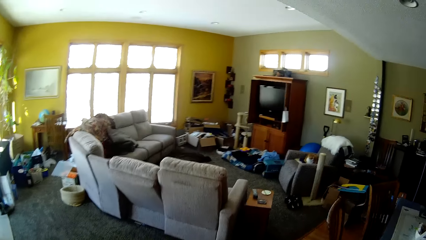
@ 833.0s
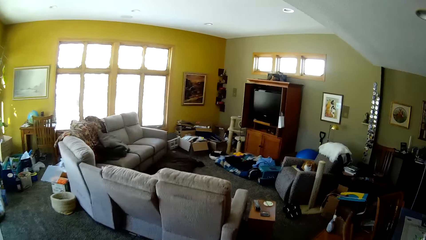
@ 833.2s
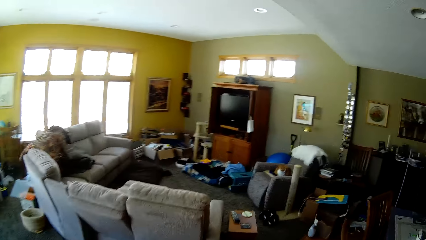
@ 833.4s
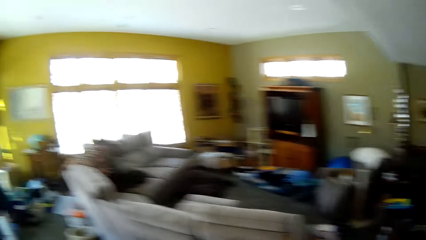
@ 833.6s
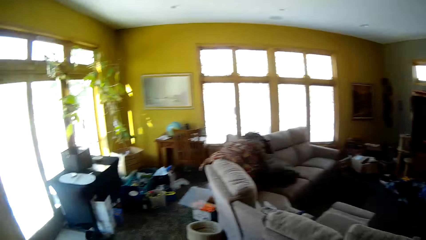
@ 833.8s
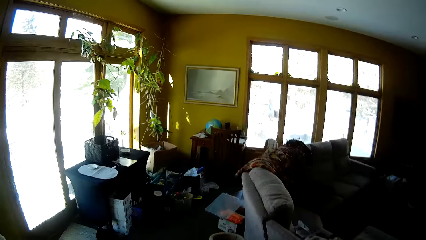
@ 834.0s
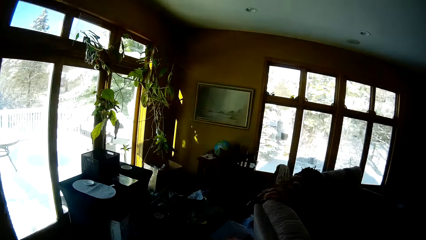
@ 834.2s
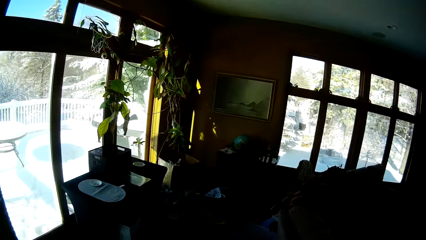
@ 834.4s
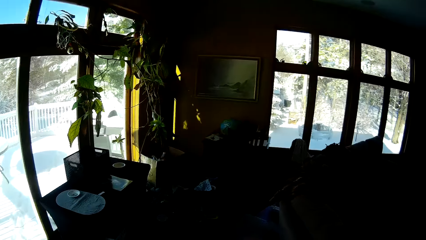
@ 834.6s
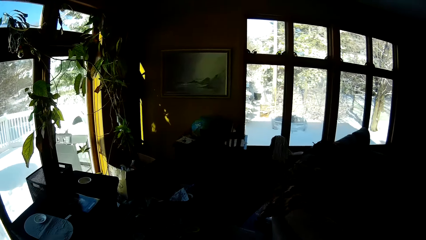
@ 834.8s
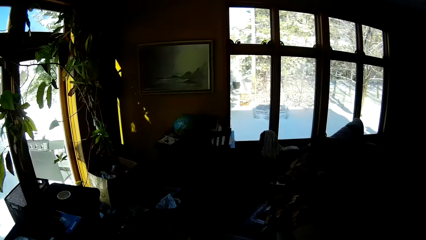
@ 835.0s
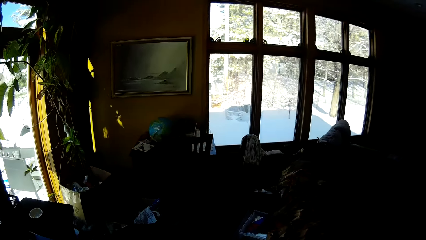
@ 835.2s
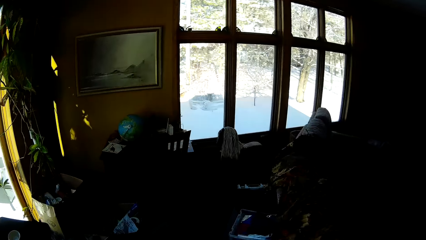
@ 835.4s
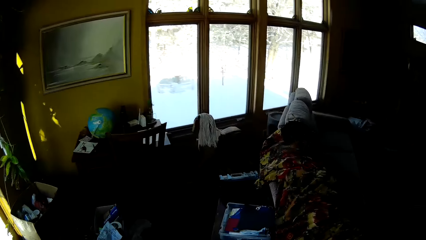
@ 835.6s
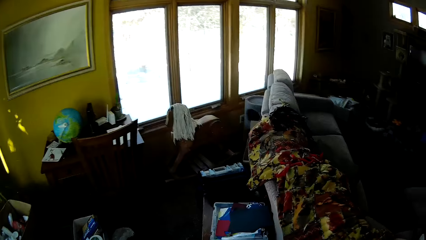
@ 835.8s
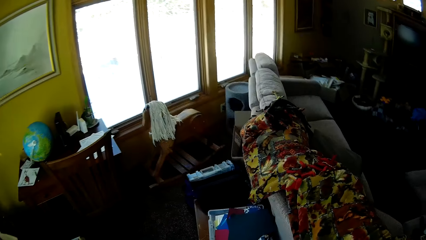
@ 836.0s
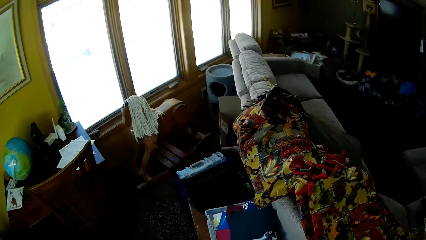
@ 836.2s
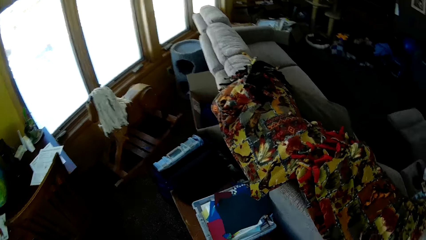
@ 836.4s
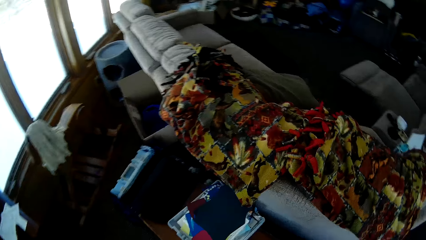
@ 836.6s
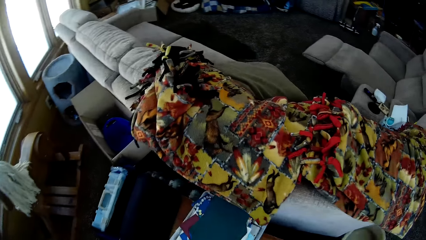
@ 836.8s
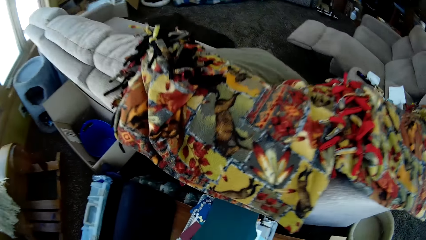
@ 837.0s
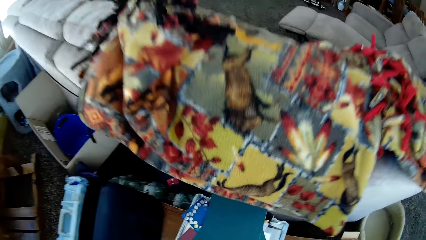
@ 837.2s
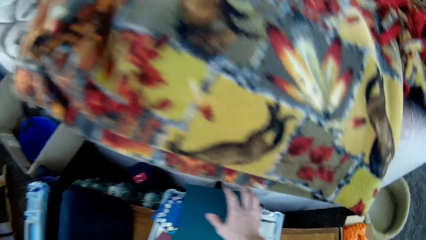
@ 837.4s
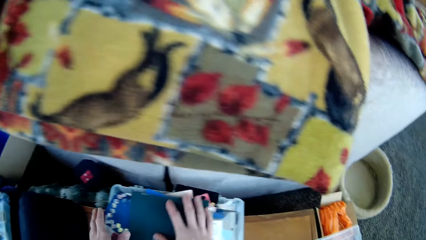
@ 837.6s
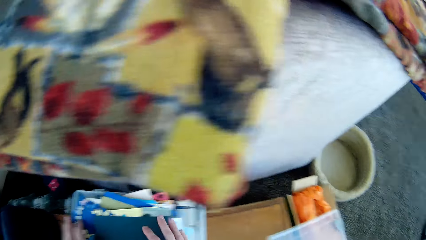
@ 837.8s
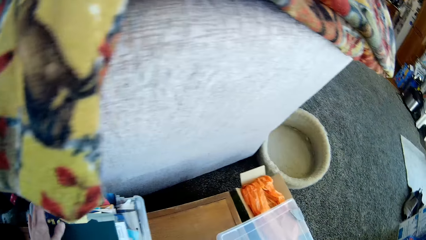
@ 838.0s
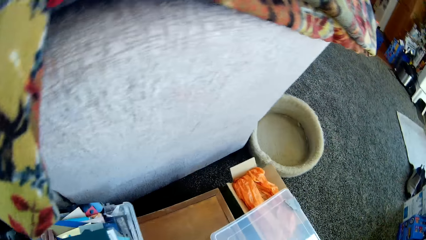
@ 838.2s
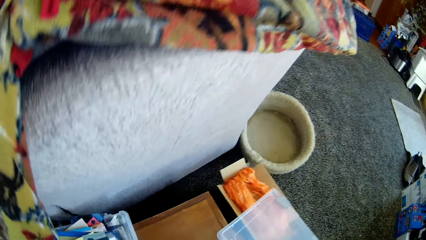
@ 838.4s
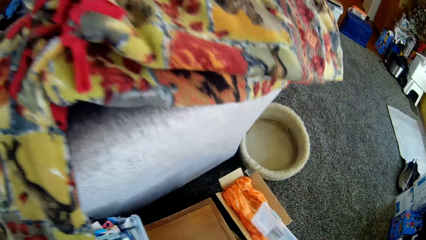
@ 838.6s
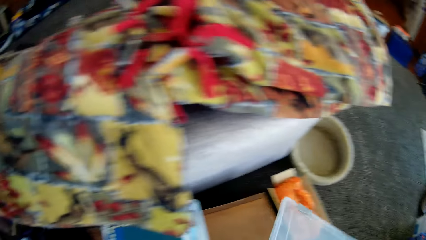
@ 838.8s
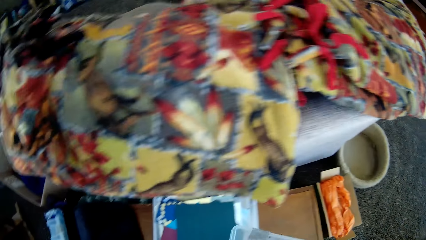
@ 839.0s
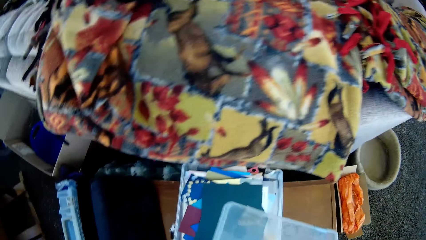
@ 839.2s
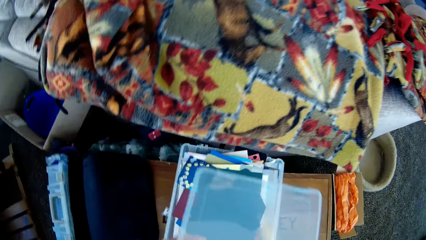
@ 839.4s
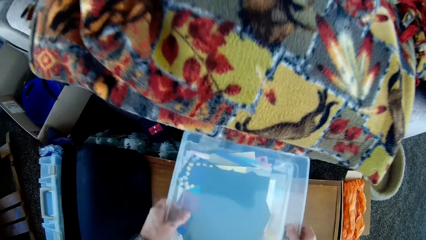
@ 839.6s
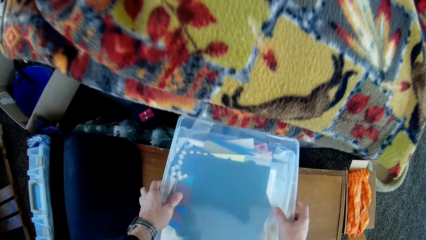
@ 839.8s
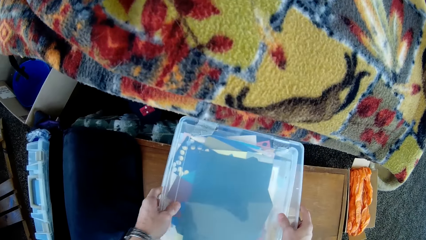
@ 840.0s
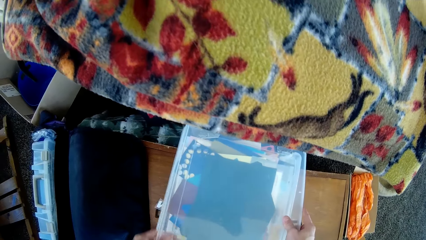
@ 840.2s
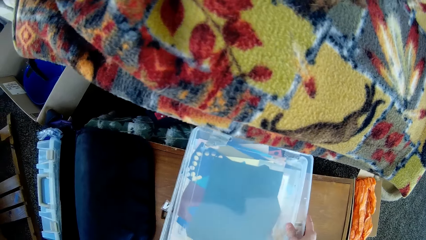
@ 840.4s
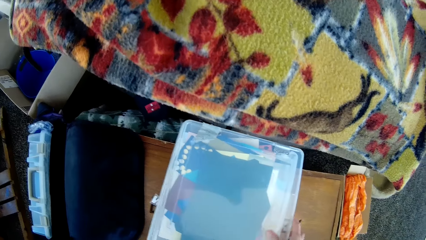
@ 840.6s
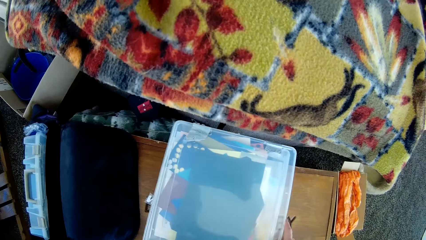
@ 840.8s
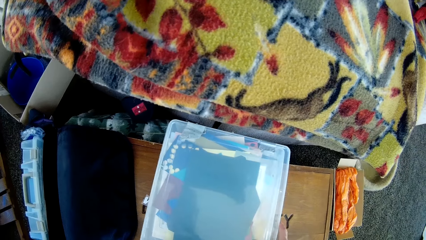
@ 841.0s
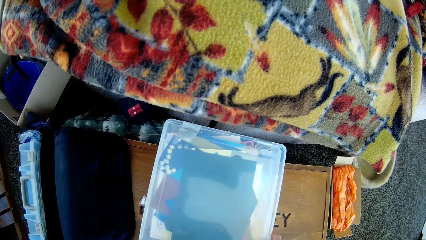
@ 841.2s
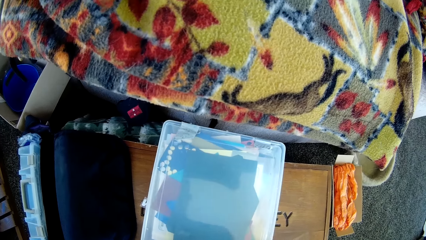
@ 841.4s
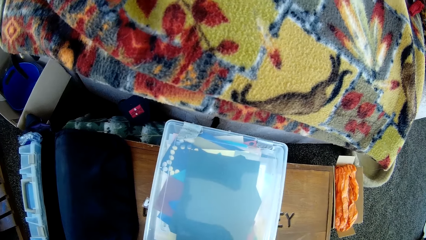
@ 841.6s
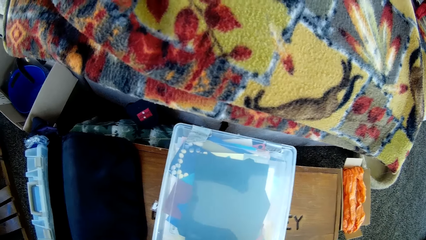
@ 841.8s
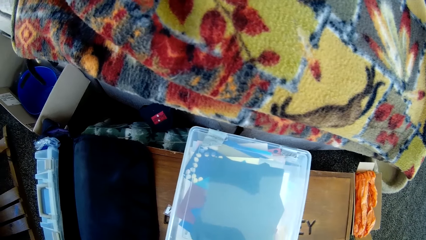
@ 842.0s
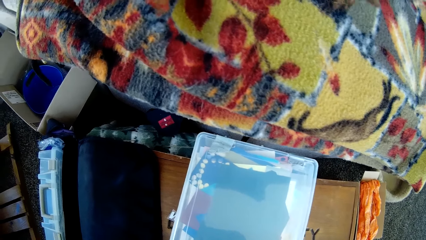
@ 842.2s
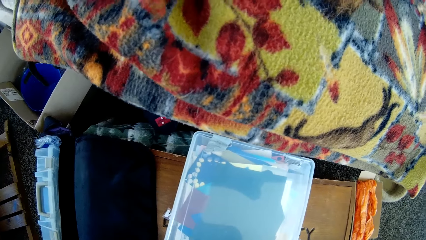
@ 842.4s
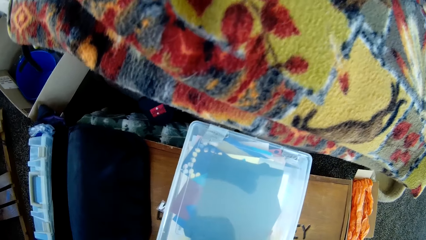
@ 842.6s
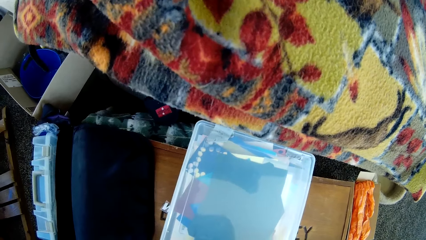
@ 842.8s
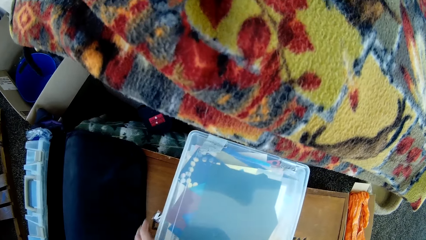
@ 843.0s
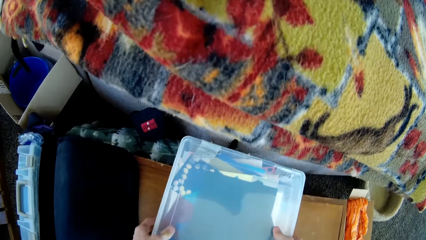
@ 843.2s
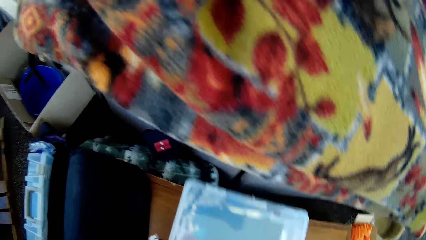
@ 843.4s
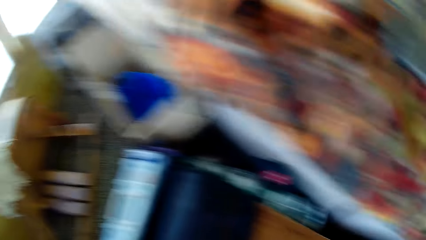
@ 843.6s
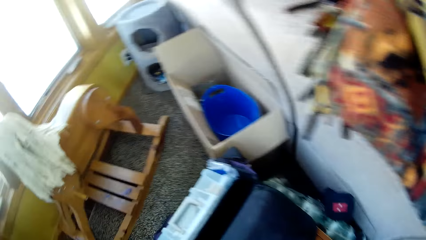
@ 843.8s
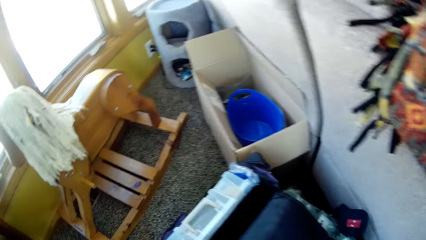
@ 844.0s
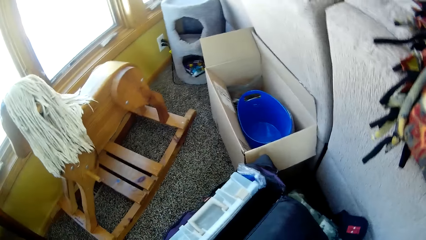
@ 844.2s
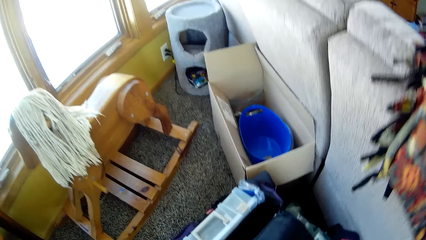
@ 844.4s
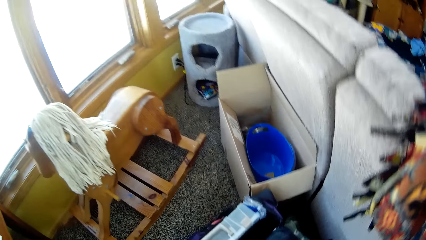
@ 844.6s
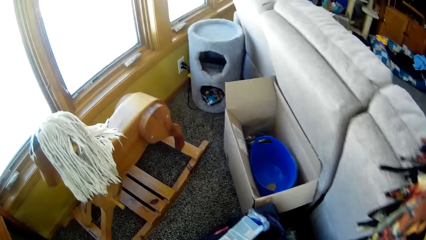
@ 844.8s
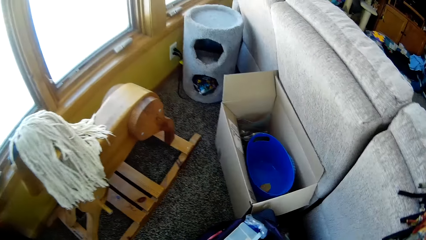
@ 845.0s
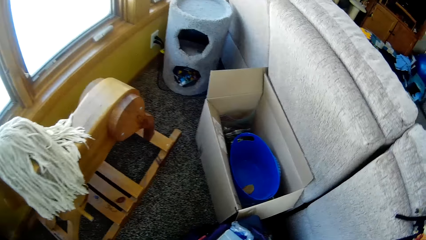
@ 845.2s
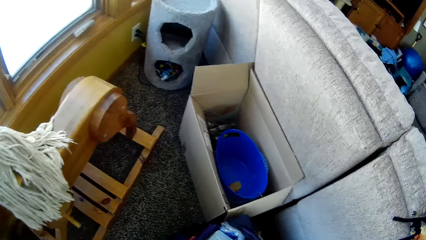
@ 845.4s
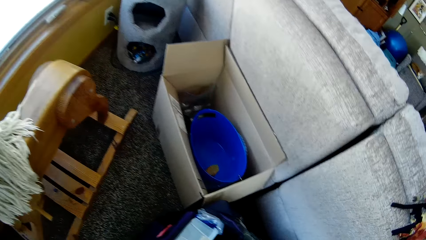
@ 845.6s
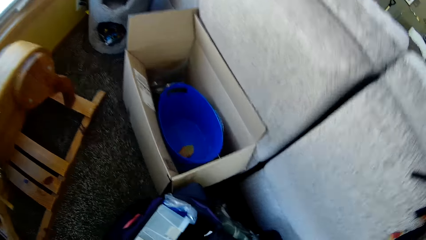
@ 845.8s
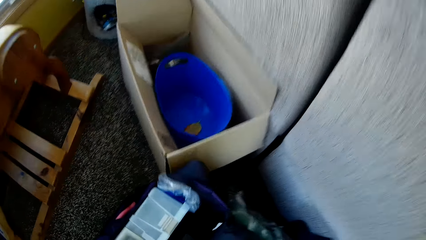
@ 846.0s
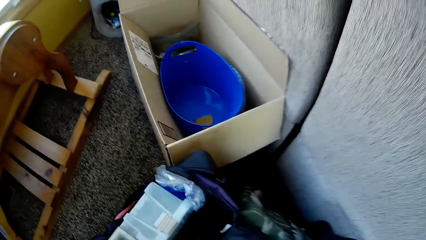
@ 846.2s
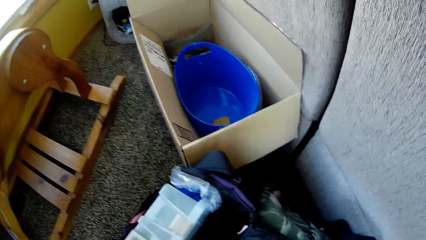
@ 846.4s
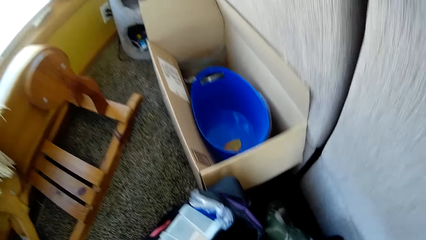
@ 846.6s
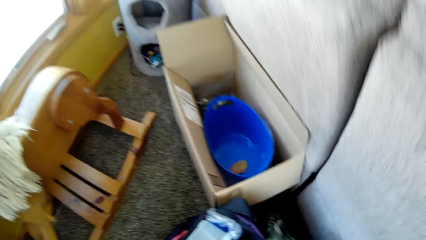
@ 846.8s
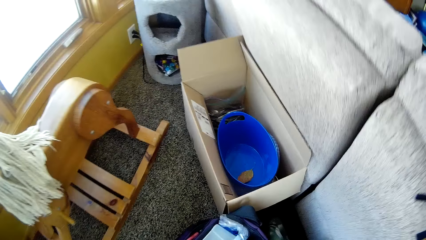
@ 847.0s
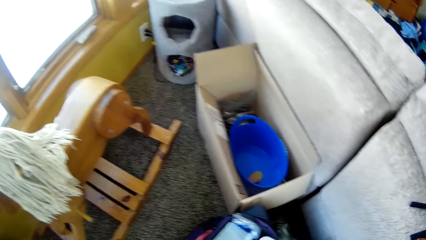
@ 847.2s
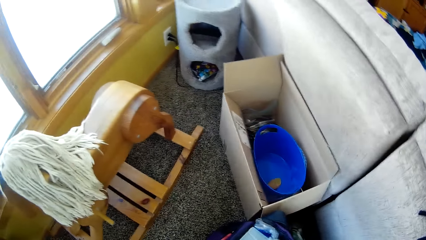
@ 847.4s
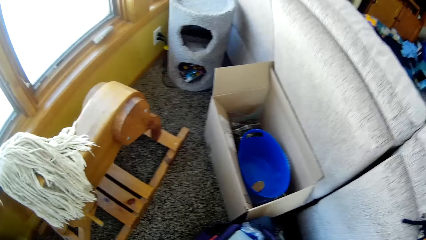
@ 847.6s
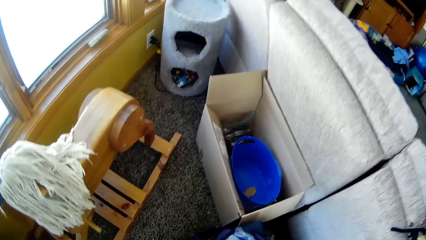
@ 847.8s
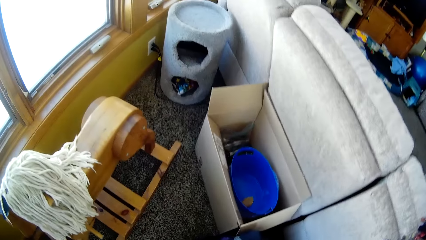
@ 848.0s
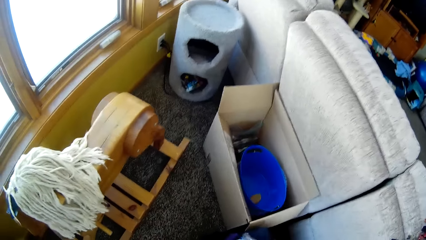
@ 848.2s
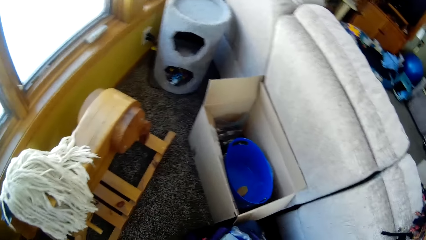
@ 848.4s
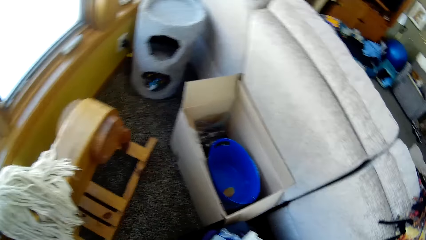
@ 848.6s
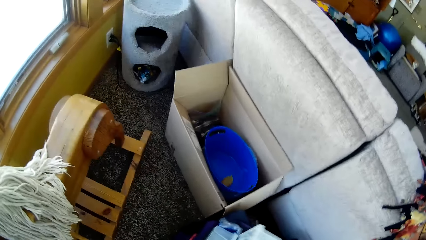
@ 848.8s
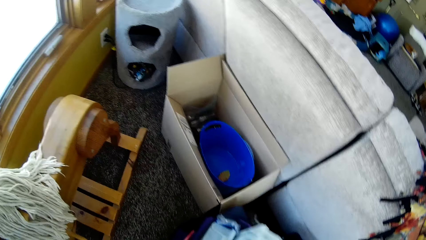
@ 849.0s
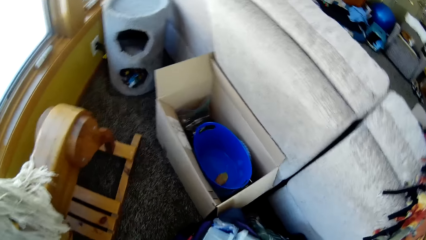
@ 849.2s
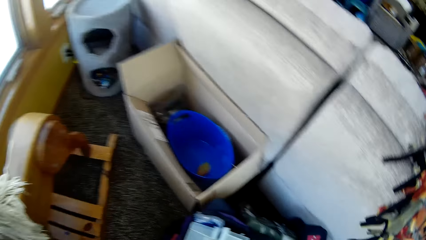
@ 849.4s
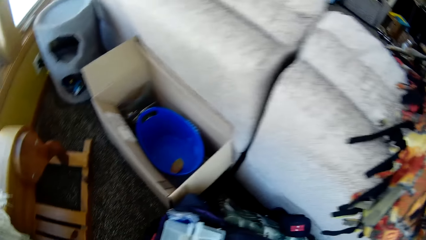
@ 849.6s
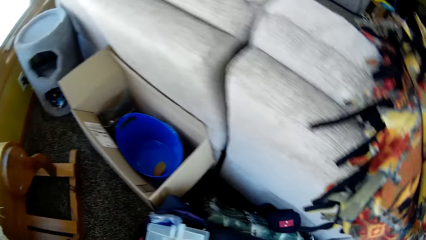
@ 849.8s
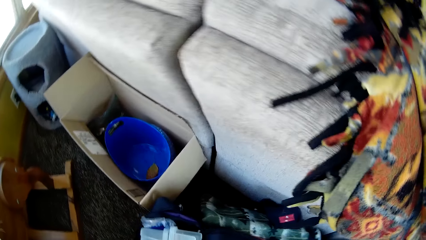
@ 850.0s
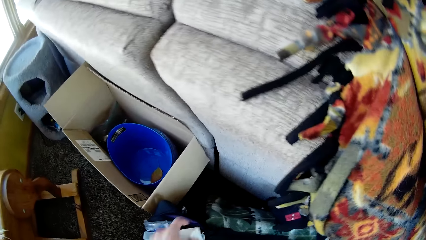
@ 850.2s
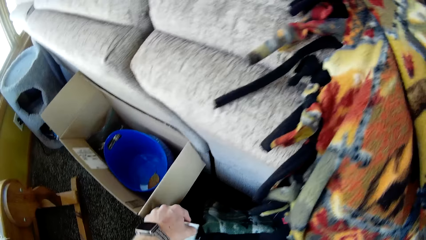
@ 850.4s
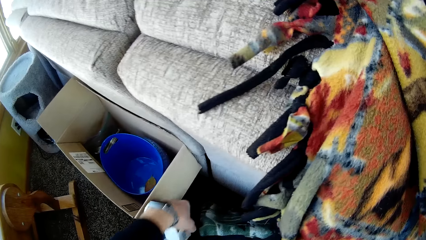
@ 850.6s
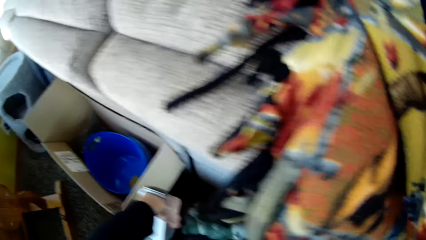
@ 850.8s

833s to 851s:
The camera wearer touches papers. They take a container lid from the top of a carton with the right hand. They cover the container with the lid. They take the container from a table with both hands. They look around. They search a bag on the floor.
